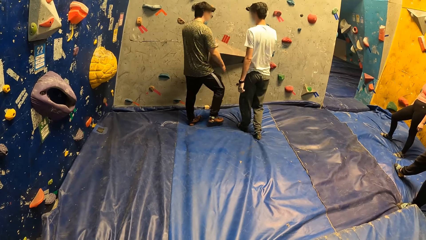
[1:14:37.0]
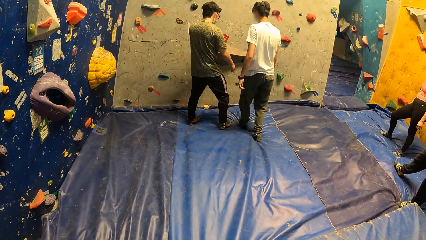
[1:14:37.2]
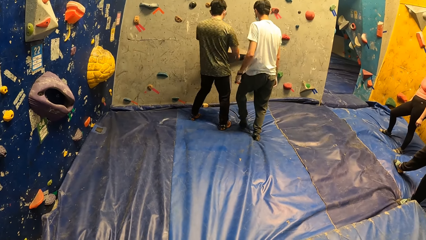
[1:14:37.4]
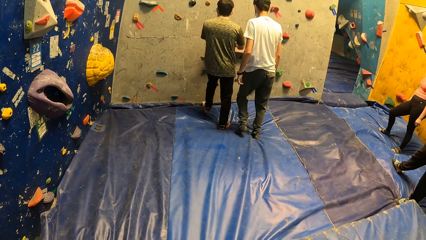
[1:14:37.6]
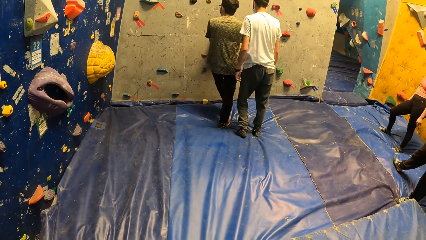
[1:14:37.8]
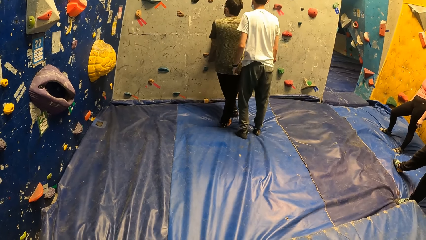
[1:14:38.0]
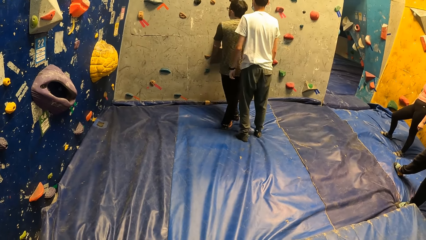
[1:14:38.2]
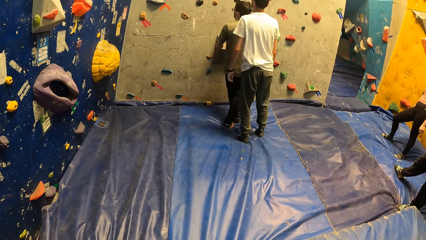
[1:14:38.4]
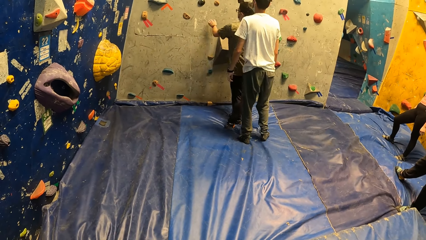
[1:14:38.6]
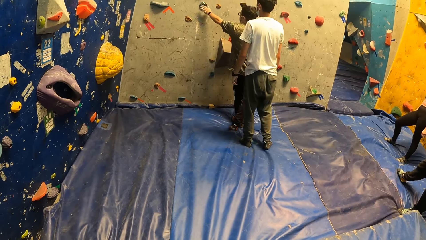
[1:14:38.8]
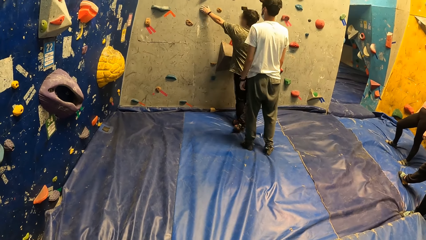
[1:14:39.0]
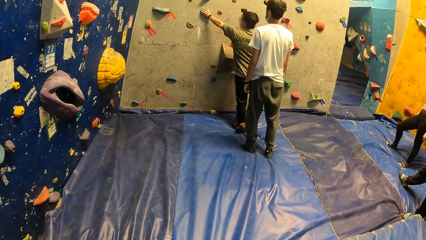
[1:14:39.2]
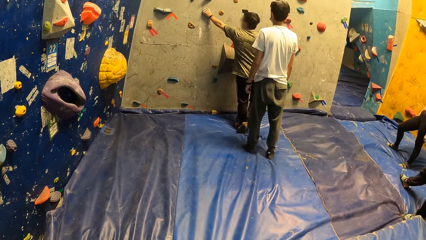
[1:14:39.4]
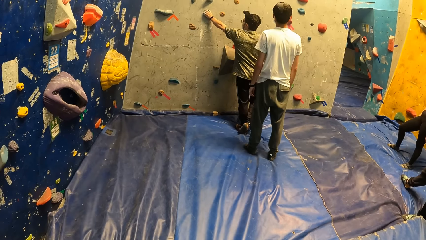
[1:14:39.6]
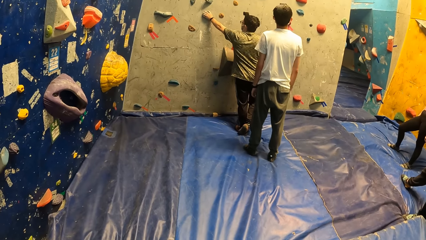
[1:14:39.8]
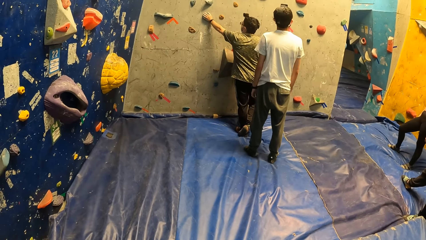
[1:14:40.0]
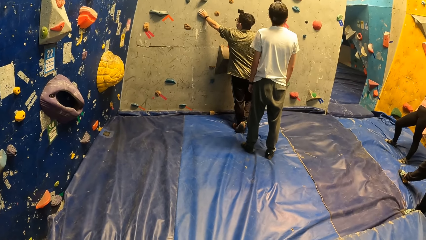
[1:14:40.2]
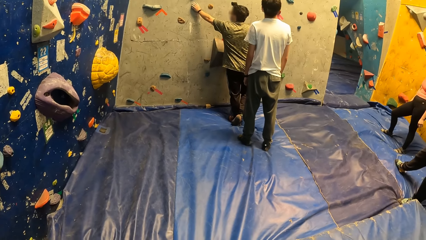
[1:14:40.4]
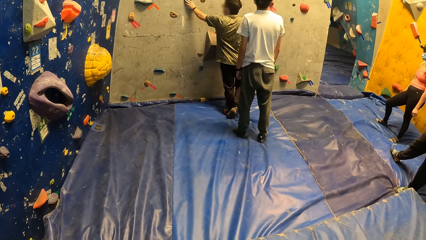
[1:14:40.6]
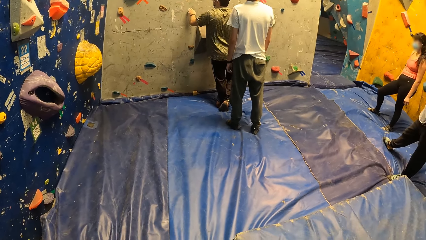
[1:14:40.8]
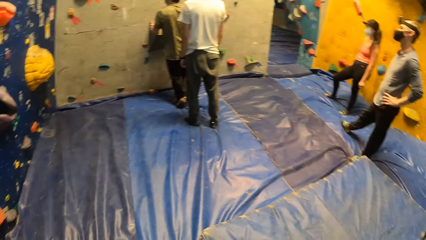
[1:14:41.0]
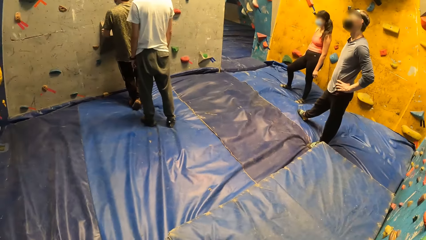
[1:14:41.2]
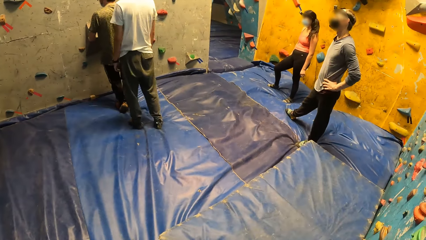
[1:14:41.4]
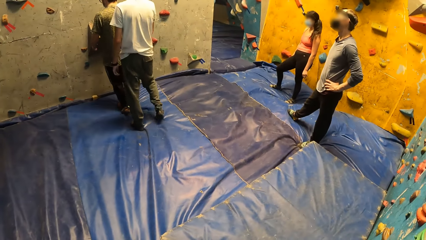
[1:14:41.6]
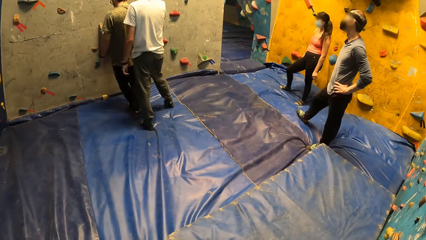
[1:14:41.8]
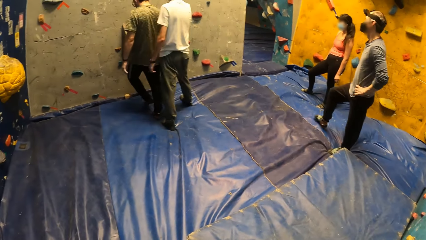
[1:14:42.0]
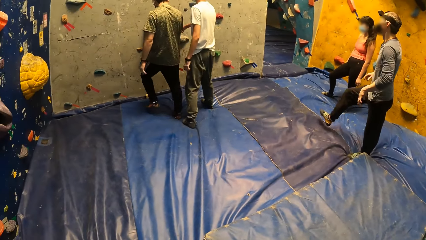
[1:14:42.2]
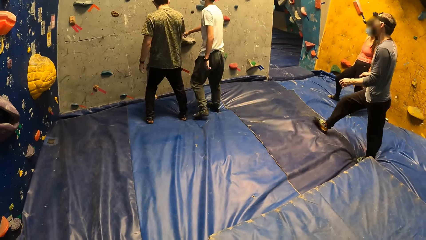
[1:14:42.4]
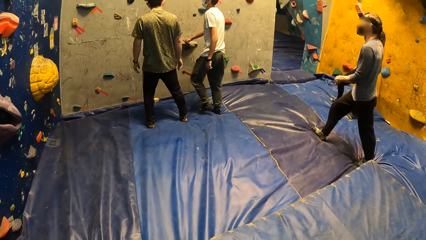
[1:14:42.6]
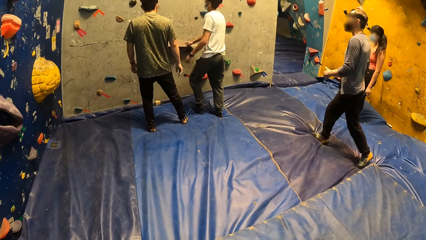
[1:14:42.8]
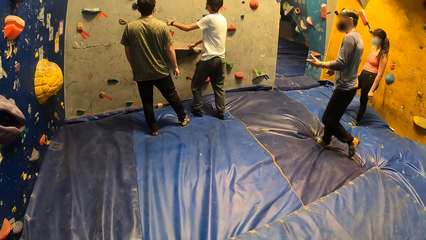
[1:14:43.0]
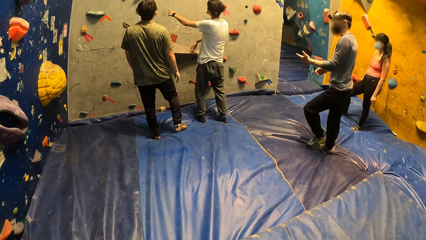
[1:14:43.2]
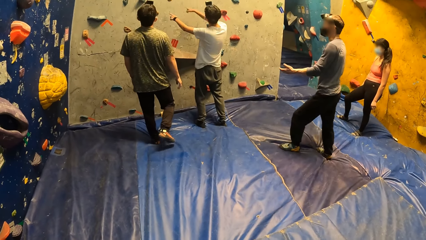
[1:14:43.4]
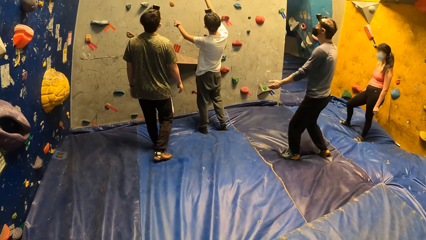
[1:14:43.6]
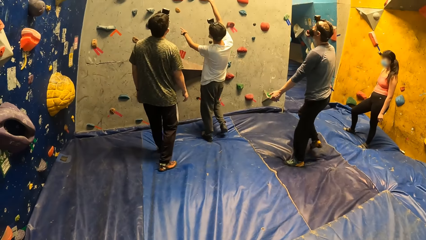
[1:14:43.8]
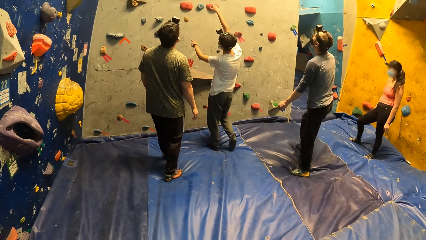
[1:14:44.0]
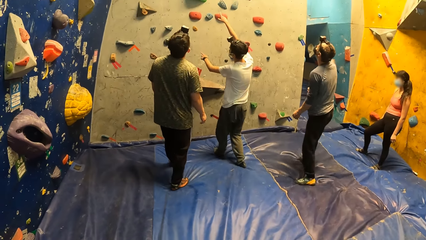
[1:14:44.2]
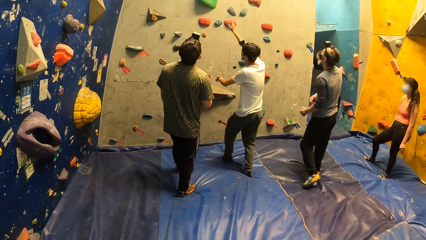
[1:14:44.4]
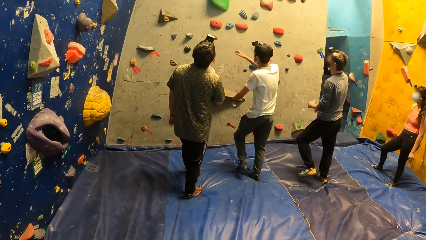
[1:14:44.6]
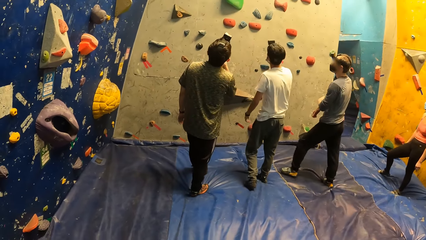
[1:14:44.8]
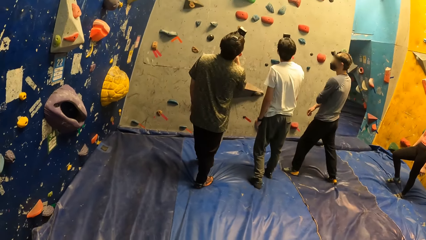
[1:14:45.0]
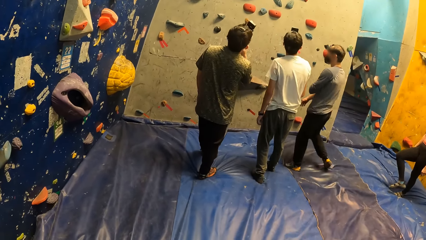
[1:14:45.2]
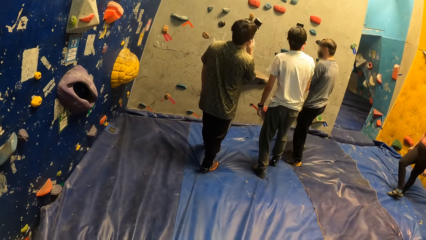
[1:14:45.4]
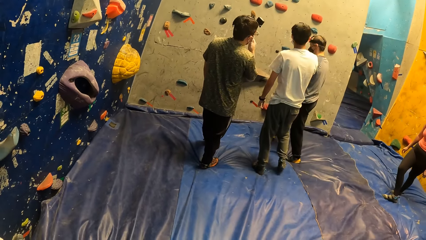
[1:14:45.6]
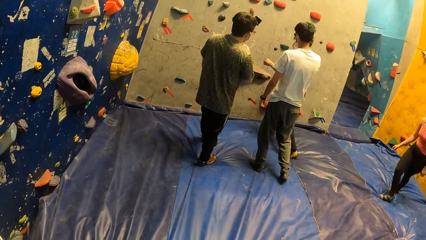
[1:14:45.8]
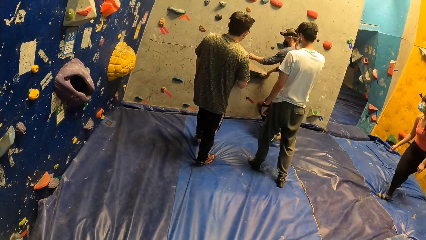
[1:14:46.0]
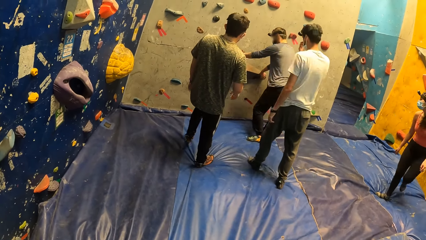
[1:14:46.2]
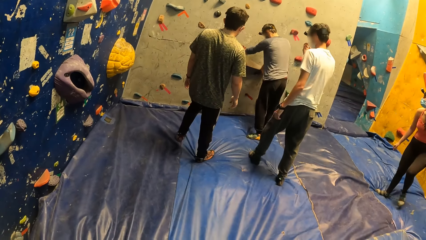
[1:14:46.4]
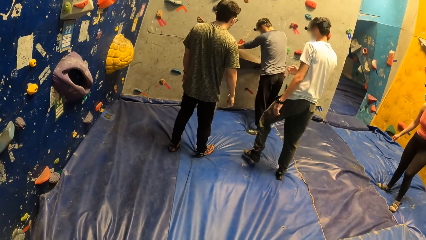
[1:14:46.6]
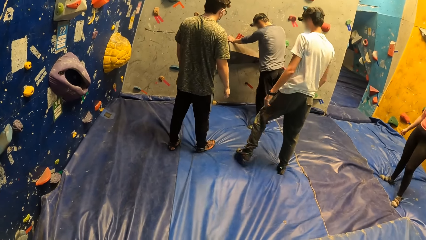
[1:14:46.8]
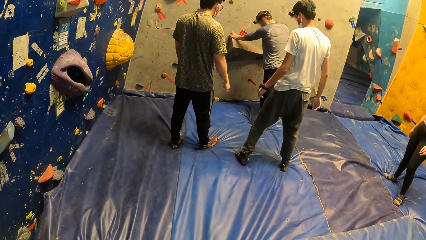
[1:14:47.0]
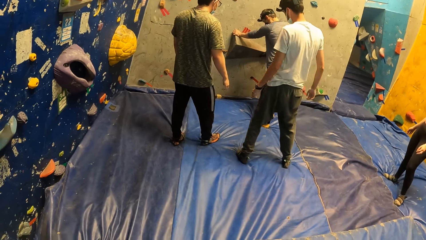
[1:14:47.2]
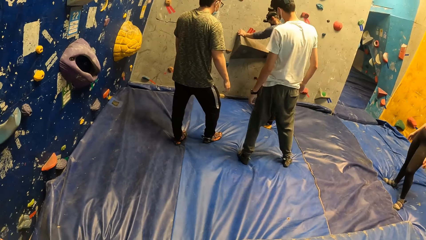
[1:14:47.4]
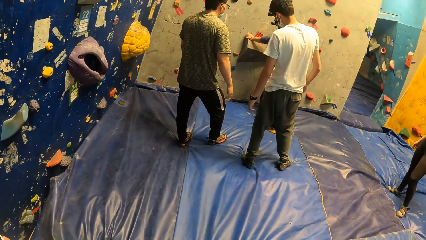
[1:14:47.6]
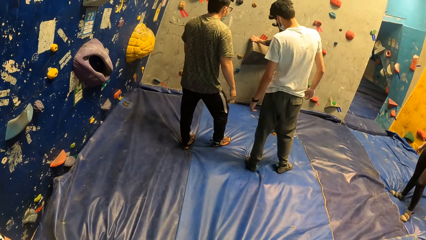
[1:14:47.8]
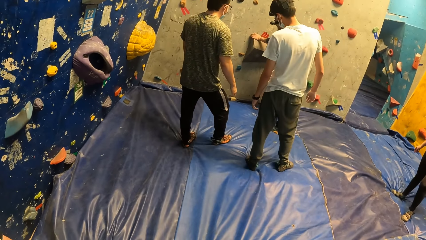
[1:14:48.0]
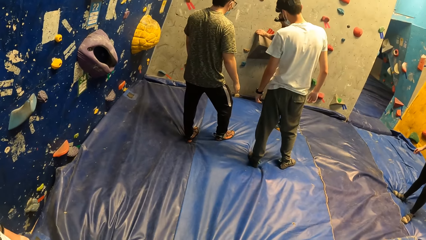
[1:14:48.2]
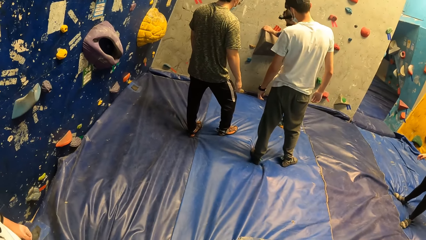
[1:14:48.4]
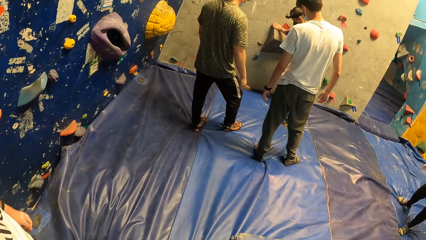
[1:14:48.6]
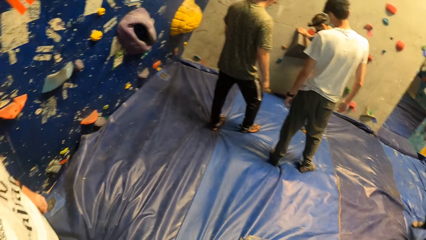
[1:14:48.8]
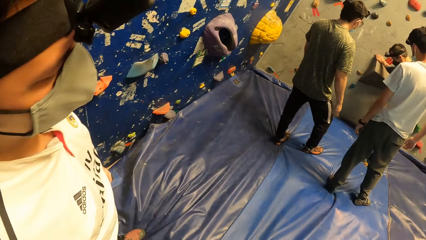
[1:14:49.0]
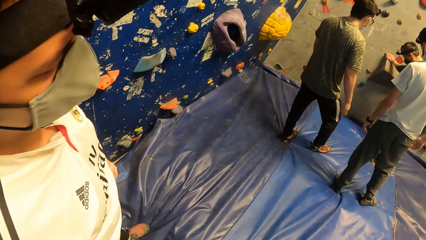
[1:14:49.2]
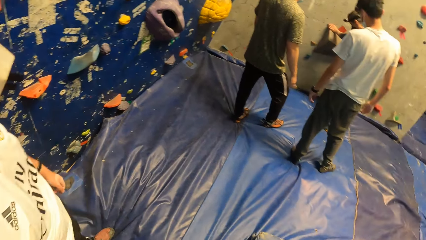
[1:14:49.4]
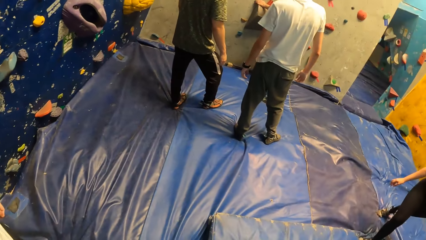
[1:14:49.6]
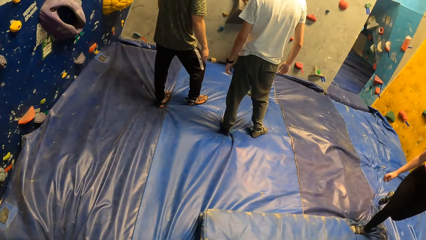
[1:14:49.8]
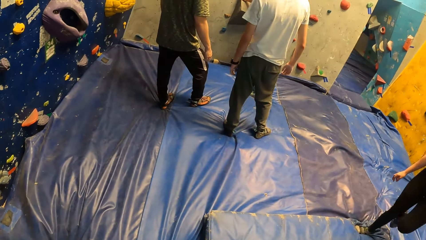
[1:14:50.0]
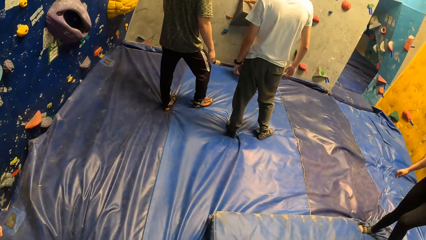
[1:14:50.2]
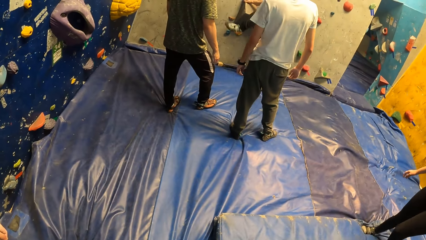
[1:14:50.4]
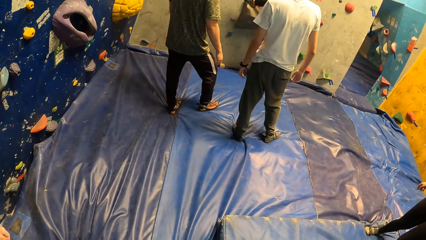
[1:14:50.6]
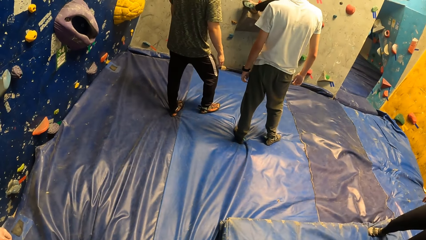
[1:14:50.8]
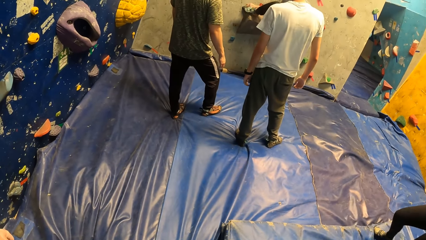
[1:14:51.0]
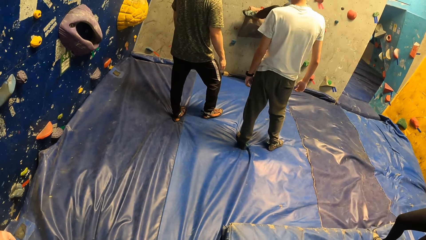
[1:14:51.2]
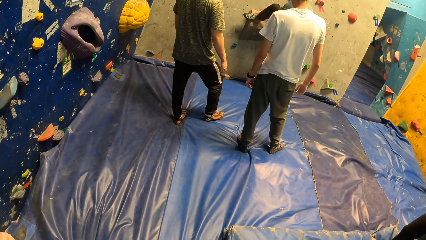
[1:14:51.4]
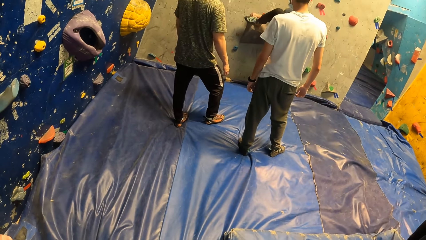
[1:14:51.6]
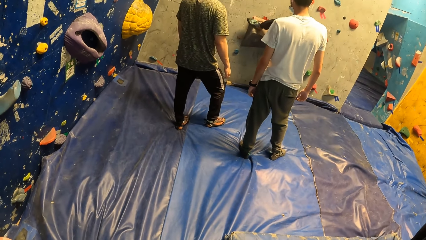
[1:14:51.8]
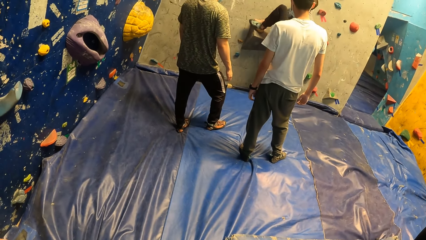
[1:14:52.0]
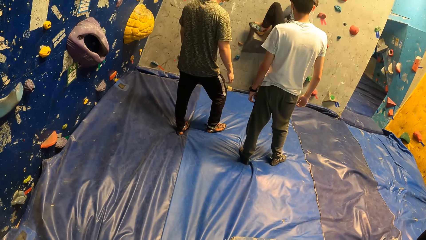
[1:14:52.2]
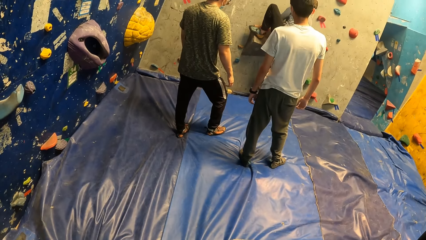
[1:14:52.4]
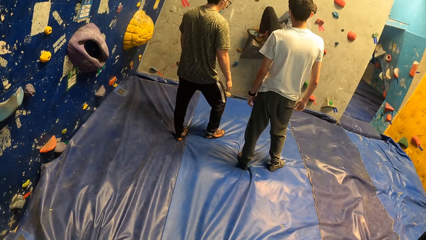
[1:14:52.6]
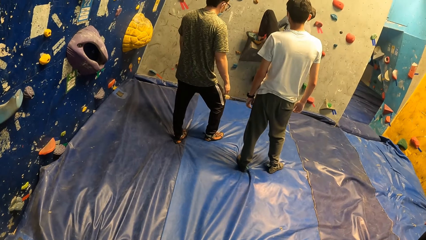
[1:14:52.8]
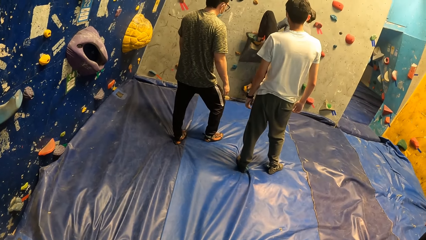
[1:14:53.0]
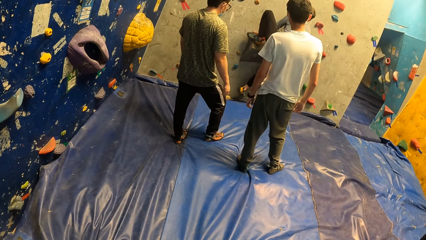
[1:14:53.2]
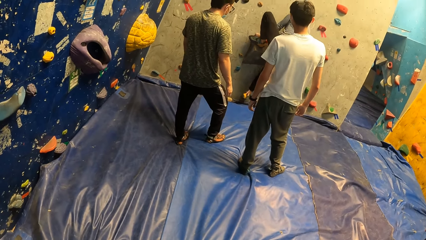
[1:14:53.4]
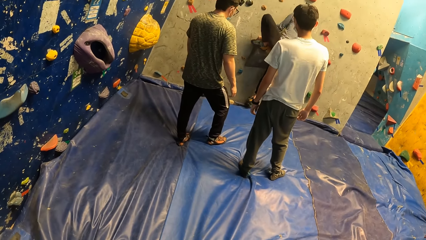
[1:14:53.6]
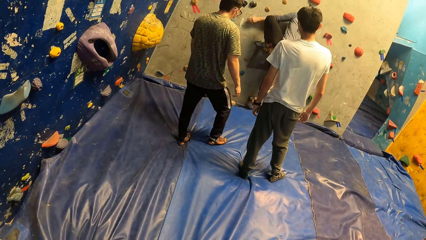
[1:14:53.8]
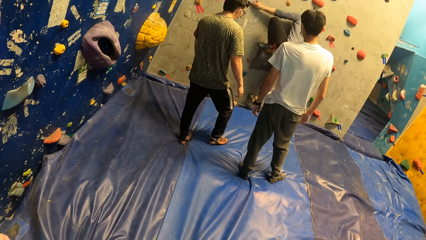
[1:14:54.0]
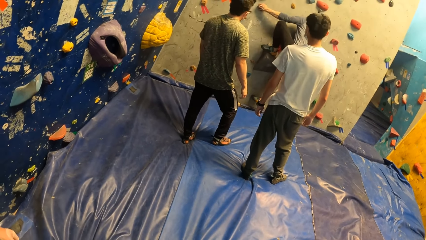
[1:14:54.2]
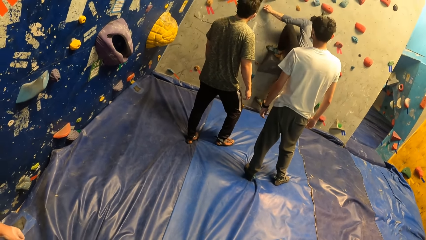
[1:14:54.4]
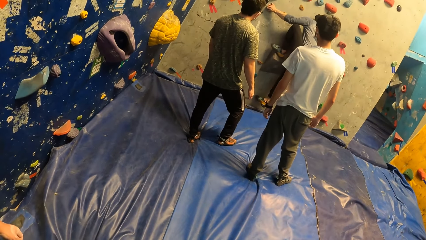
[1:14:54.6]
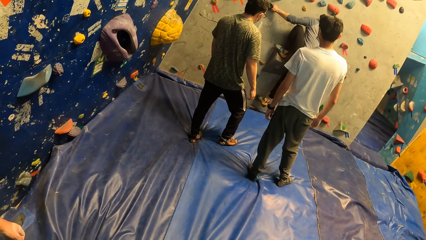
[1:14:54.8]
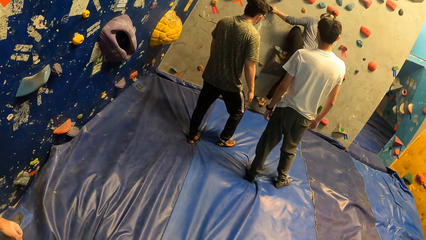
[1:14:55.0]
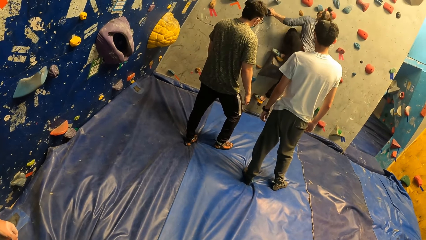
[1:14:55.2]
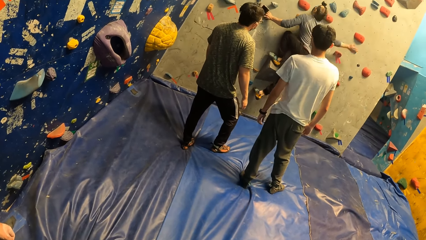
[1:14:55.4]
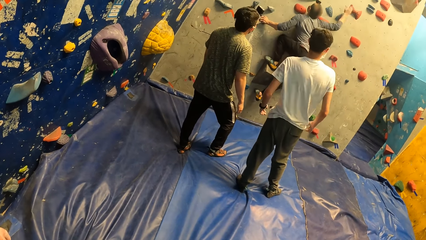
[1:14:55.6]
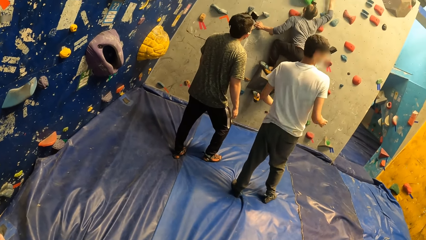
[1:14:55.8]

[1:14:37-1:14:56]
A man climbs the wall.
